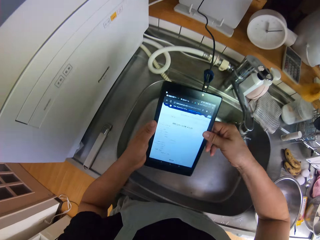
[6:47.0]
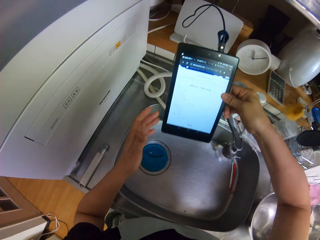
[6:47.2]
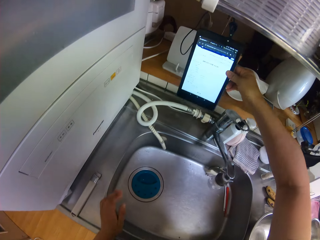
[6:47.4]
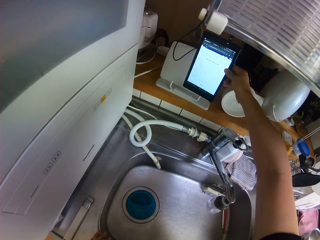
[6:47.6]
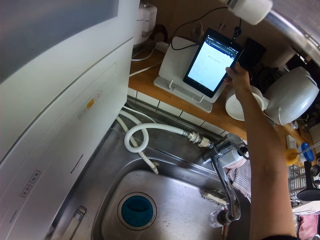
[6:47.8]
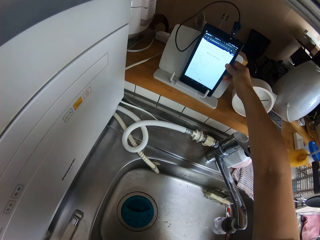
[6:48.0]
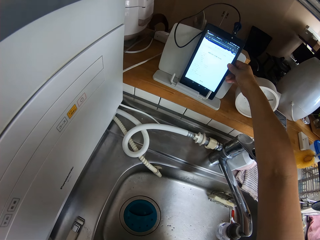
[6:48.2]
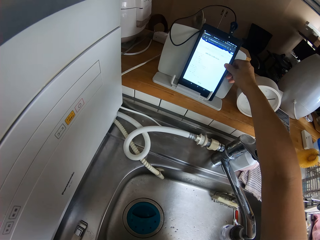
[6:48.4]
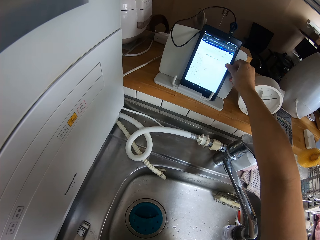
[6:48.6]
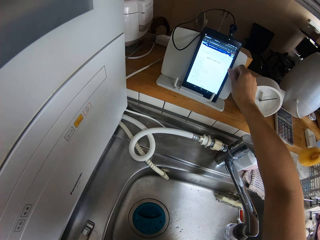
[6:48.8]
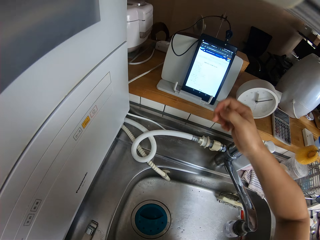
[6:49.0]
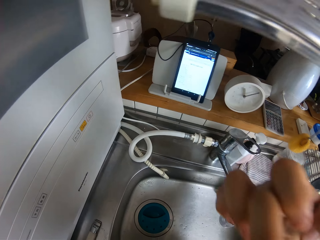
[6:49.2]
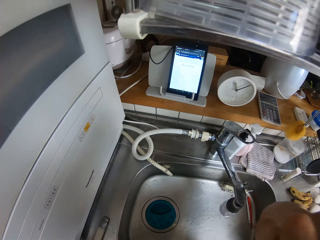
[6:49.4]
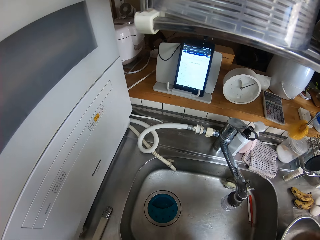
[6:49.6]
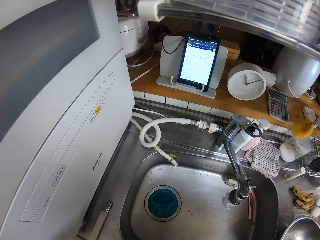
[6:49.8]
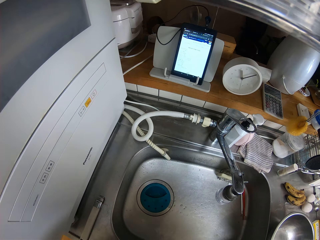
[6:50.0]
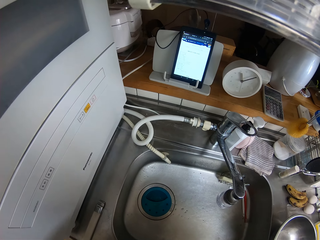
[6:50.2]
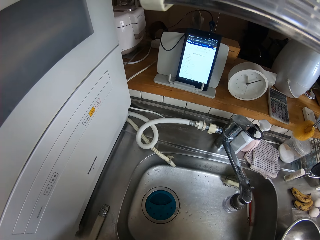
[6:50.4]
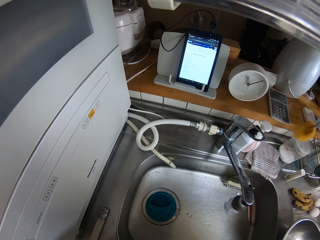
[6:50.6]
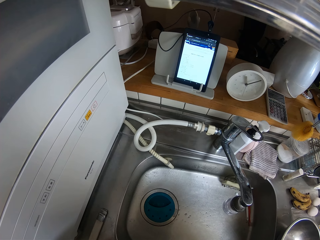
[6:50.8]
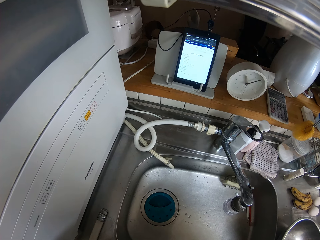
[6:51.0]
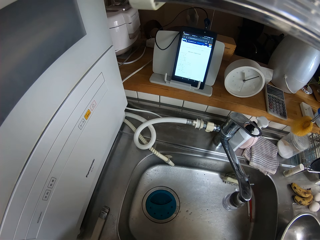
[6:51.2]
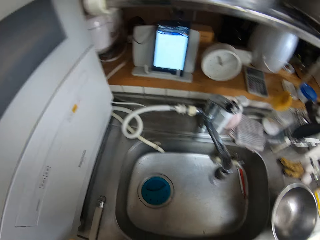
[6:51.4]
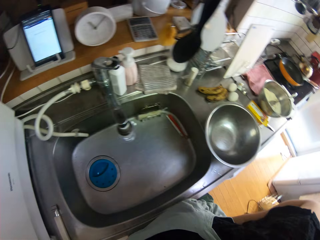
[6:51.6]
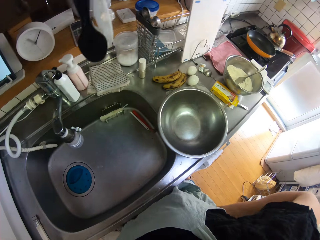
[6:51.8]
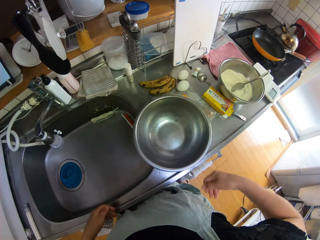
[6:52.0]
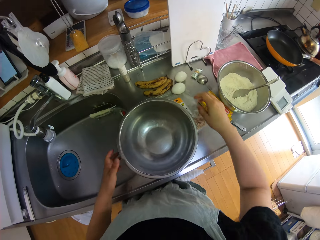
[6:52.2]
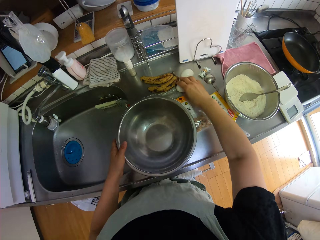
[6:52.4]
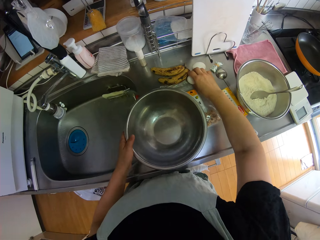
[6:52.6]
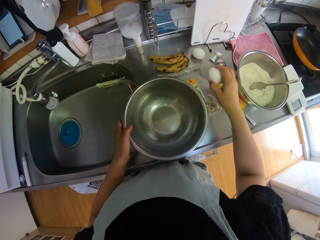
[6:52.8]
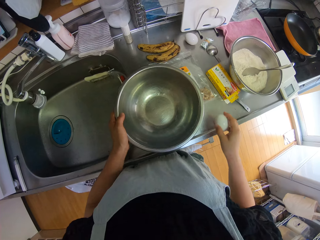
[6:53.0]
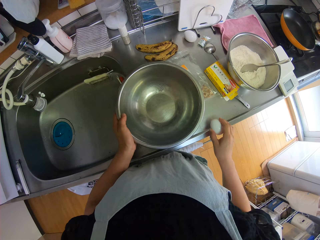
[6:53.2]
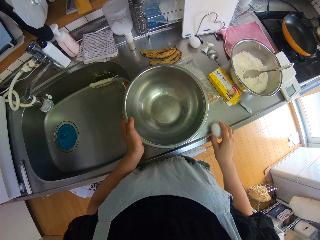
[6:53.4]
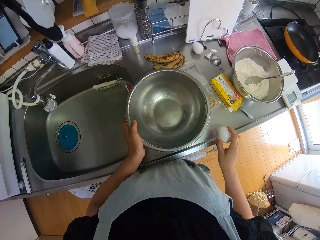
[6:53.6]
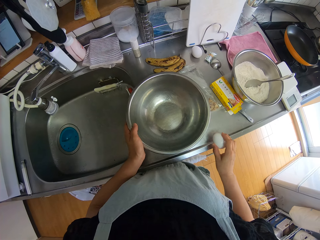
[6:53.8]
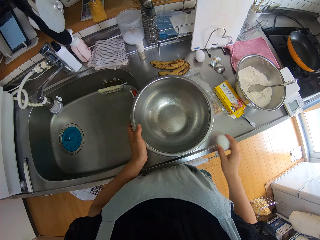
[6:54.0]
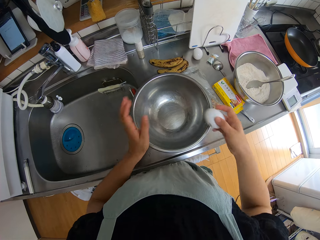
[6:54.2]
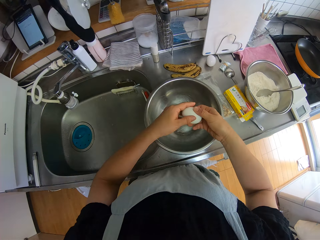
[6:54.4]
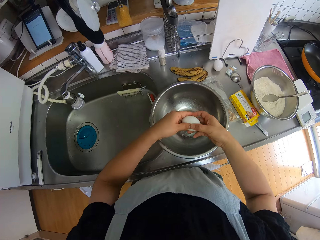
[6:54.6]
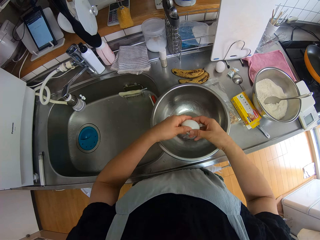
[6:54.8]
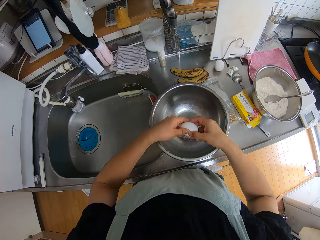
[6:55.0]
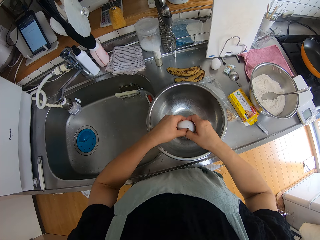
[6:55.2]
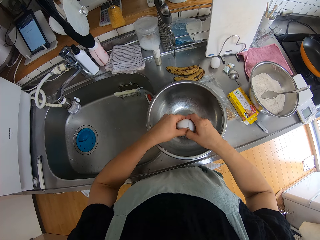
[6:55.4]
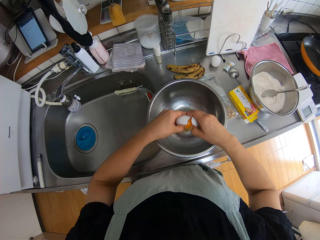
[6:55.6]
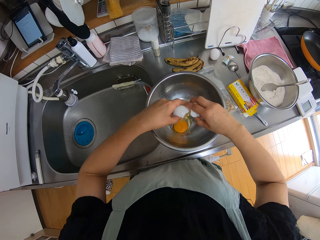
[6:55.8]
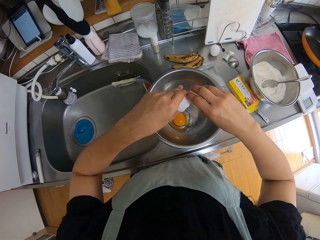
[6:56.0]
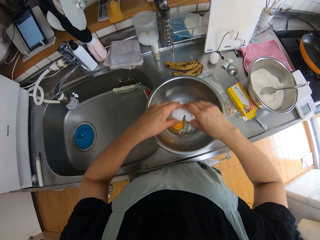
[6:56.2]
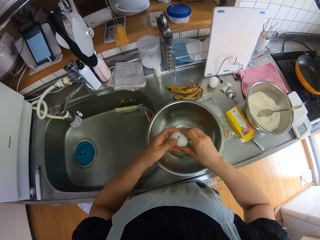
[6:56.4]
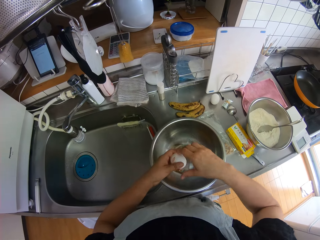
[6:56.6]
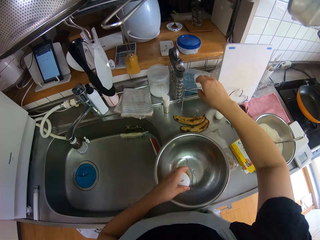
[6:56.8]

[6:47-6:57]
The camera wearer places the electronic tablet on the stand. He touches his face. He places his left hand on the bowl. He picks up an egg on the sink. He puts the egg in the container. He cracks the egg off the edge of the sink. He breaks the egg into the bowl.

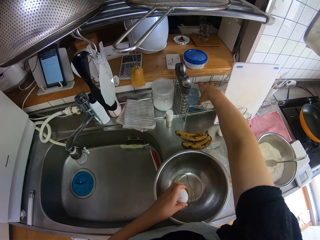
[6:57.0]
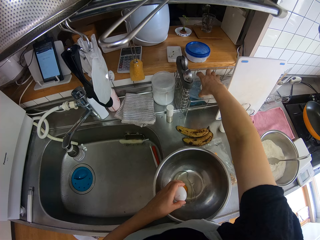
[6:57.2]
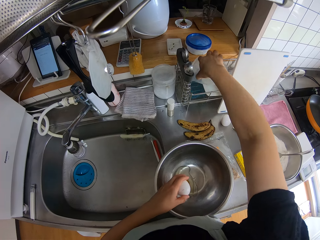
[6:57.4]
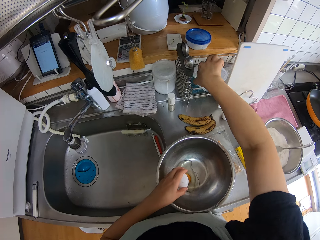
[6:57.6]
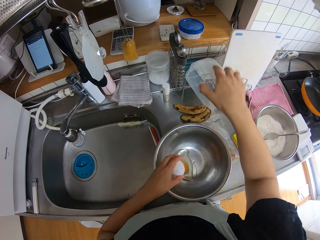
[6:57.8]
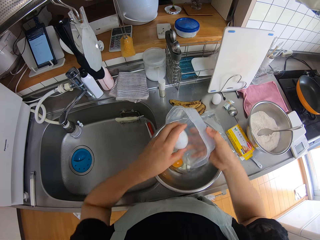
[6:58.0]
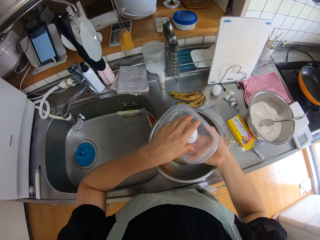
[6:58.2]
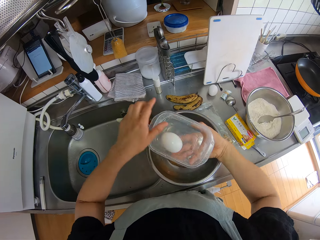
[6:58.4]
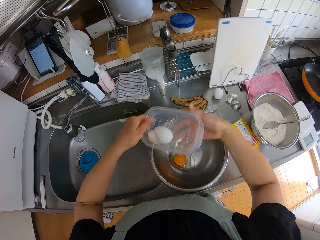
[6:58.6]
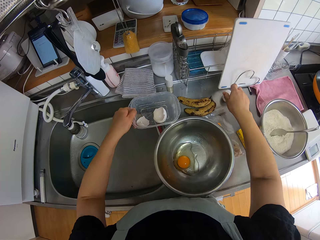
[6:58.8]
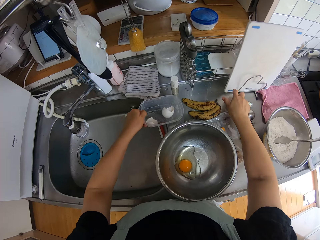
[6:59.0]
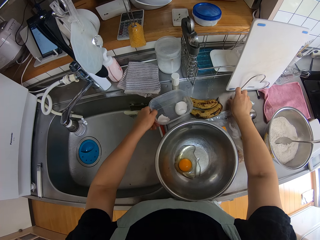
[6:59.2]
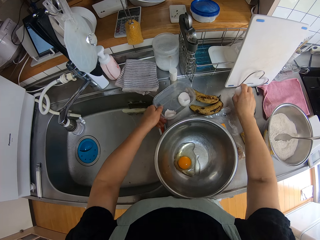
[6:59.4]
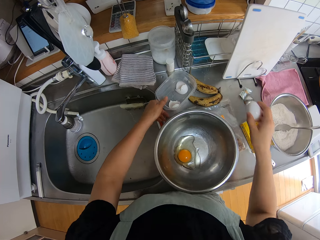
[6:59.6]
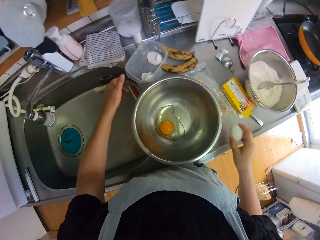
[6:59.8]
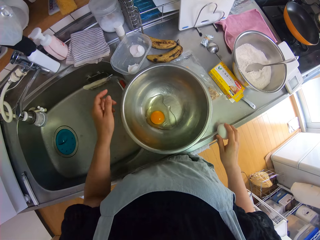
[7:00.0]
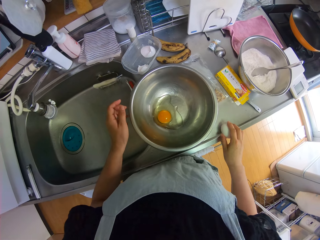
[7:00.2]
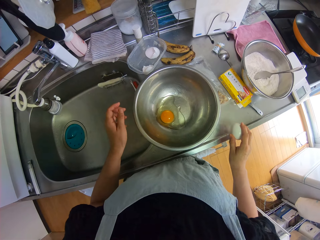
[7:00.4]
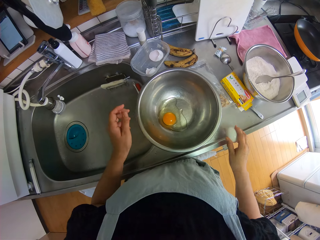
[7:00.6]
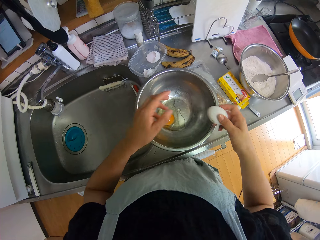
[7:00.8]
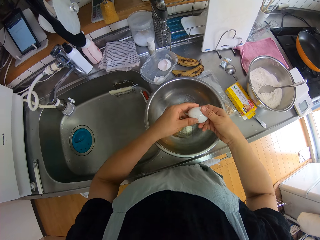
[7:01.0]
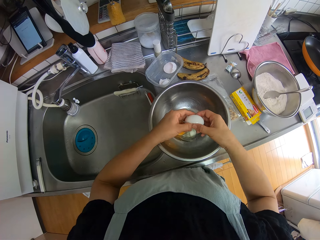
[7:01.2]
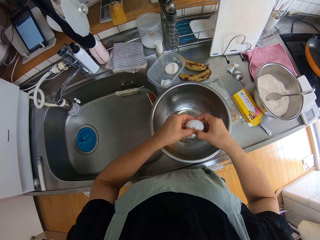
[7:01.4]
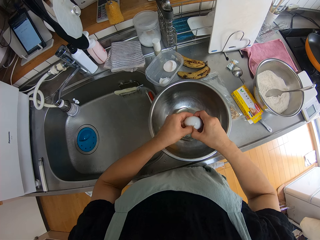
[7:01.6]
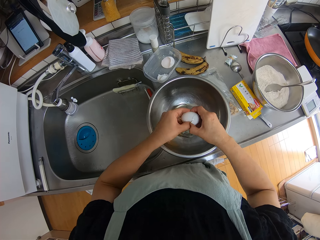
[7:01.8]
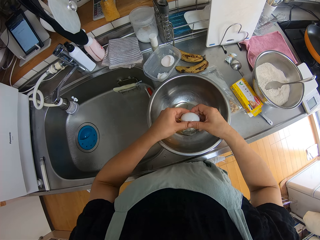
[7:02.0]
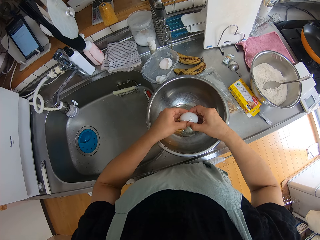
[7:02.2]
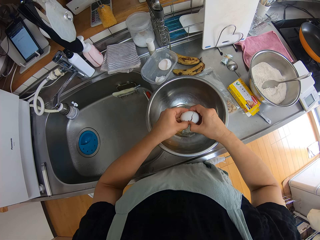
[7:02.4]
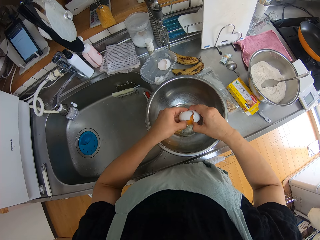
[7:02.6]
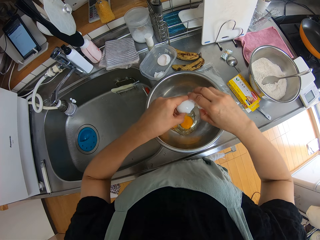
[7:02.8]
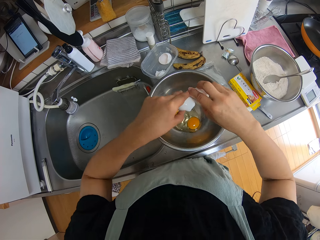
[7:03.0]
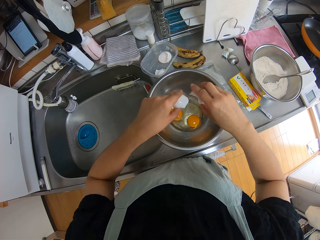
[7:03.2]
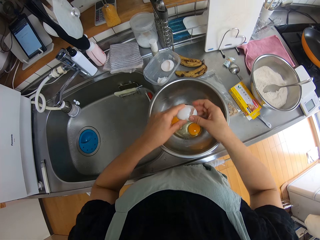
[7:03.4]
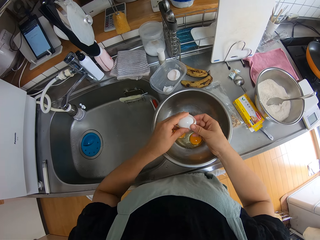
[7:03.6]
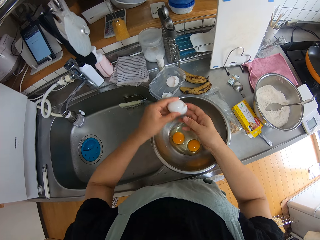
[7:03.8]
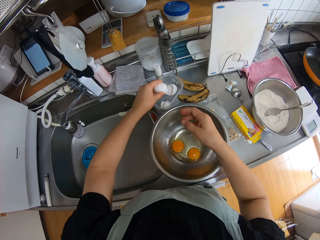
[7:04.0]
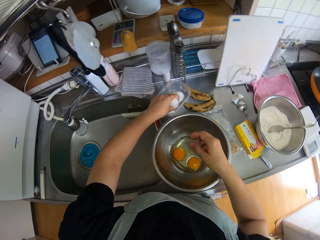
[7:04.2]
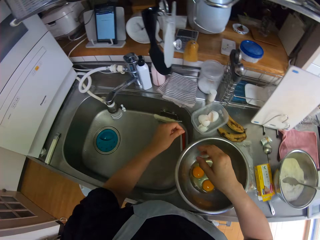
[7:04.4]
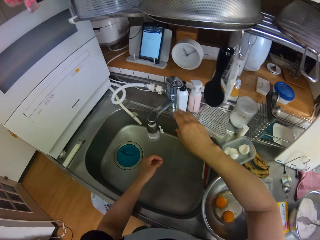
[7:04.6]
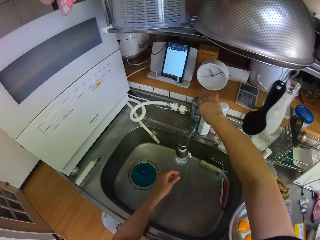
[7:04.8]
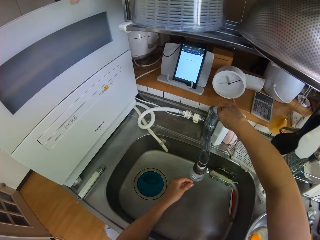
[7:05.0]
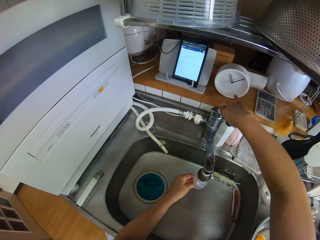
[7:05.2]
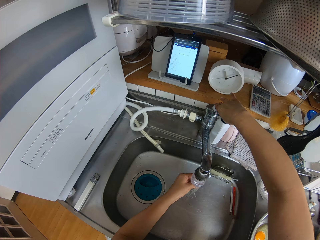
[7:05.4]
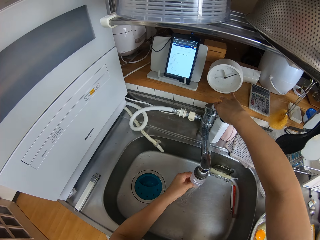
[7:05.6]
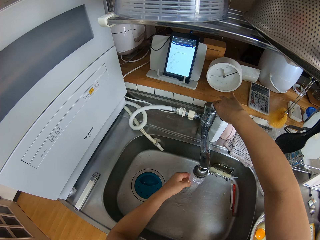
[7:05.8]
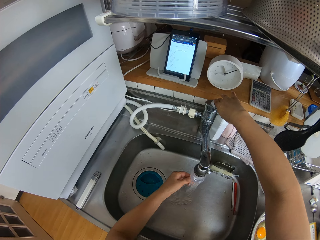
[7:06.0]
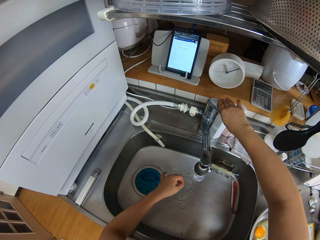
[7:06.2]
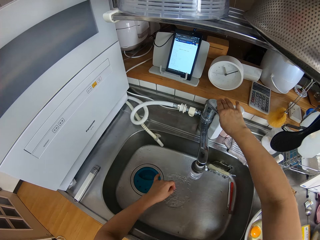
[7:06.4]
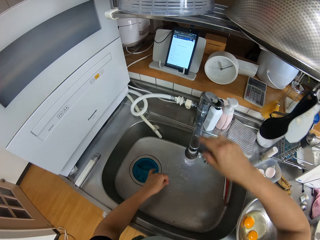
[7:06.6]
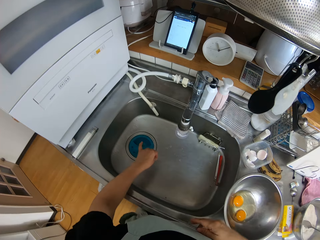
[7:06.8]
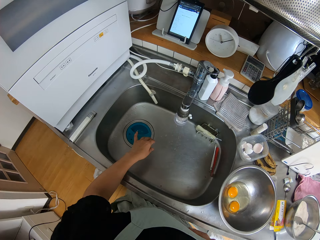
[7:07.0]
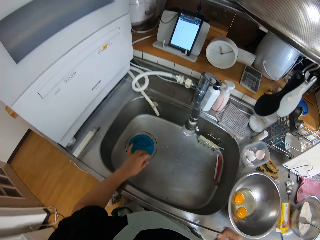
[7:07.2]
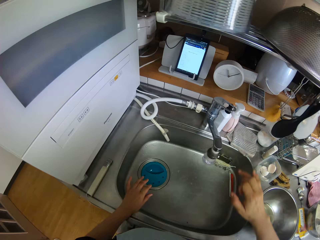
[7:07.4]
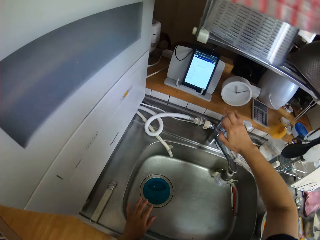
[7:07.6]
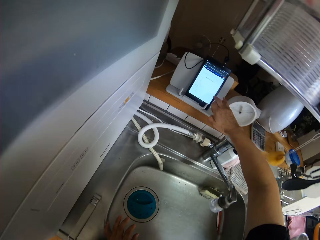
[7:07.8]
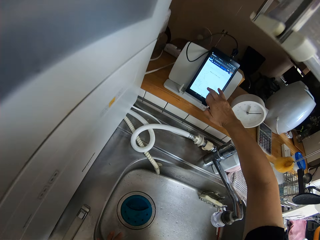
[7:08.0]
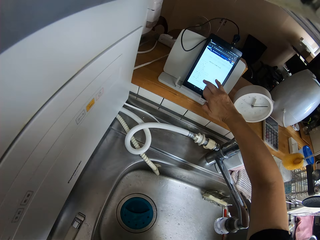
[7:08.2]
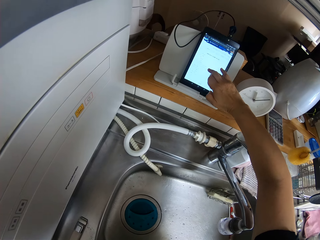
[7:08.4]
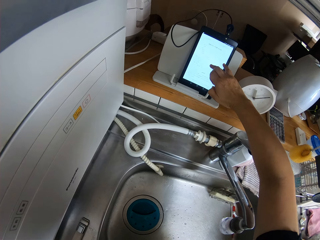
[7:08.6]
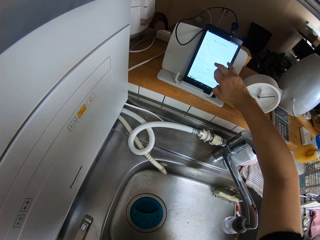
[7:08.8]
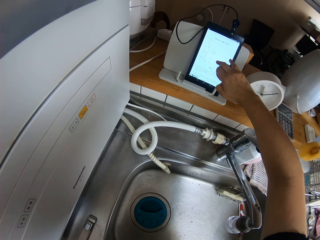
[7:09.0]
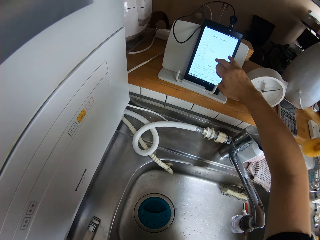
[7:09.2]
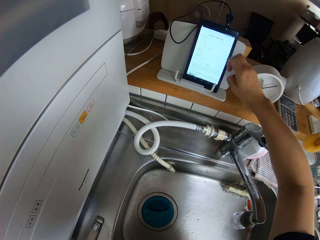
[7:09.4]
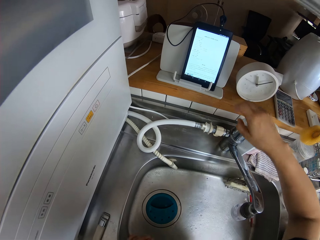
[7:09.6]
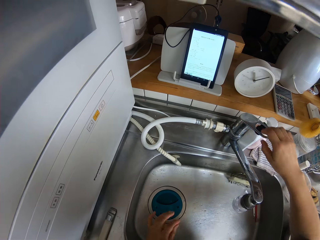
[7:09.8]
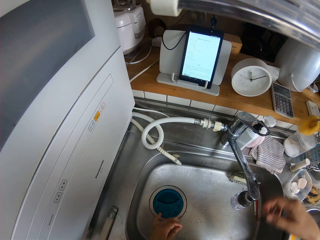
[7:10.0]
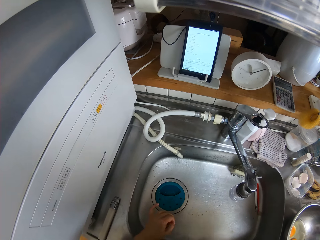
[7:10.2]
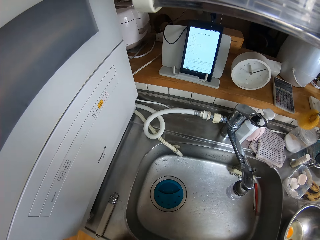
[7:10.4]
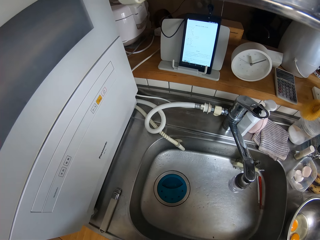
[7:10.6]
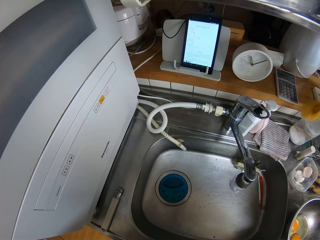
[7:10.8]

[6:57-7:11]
The camera wearer picks up a container from the rack on the sink. He drops the egg shell in the container. He drops the container on the sink. He picks up another egg on the sink. He cracks the egg off the edge of the sink. He breaks the egg into the bowl. He drops the egg shell in the container. He turns on the tap. He rinses his left hand. He turns off the tap. He touches the electronic tablet screen. He scrolls the tablet.
